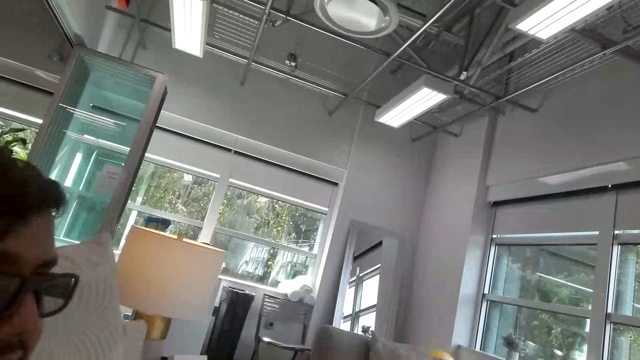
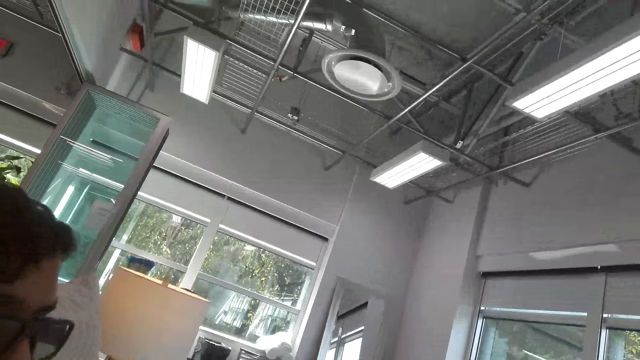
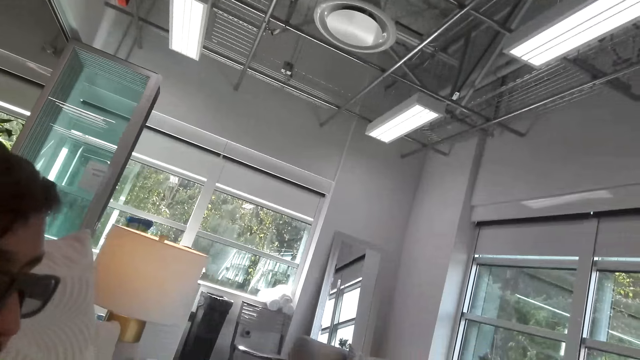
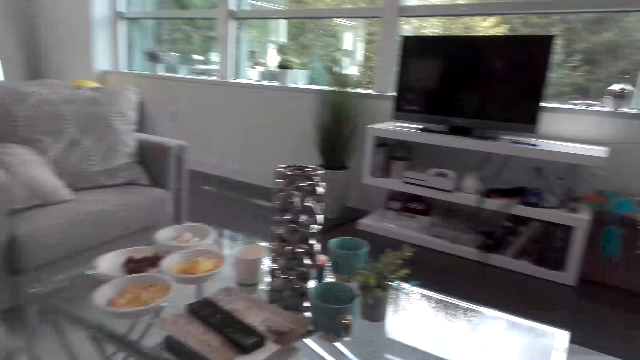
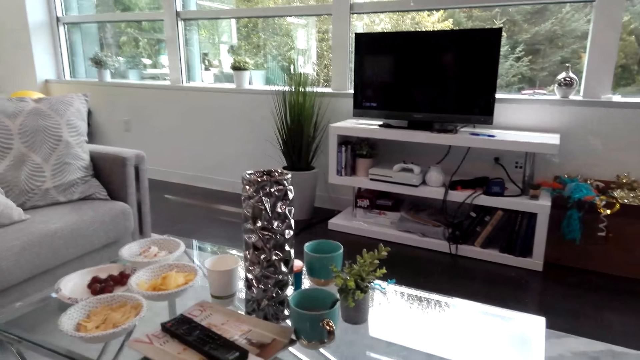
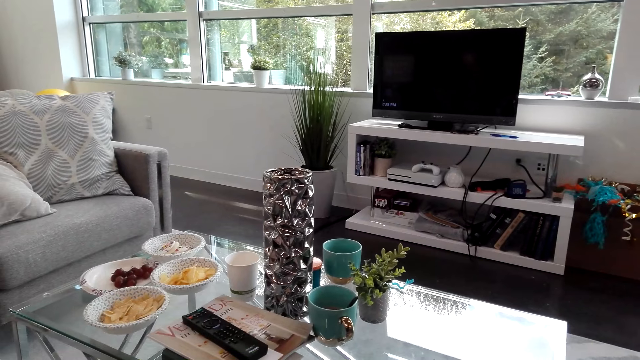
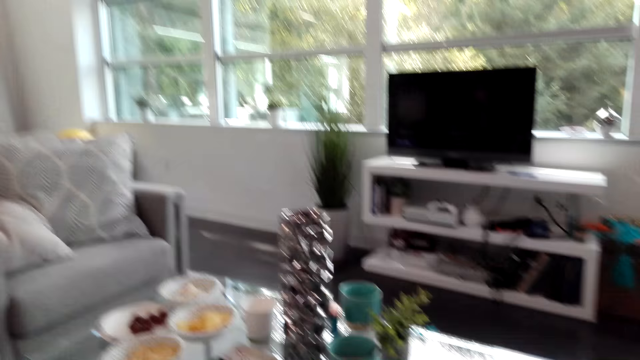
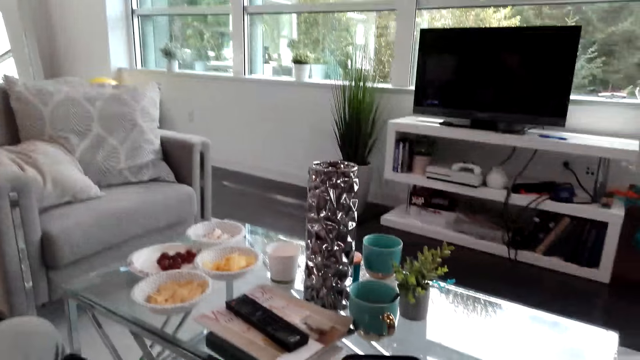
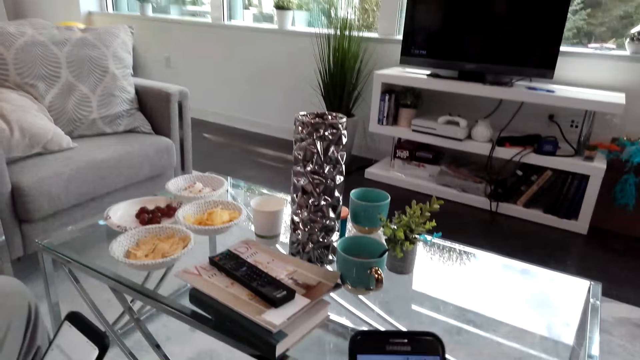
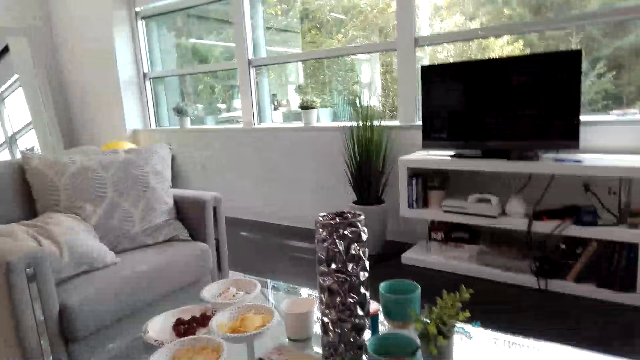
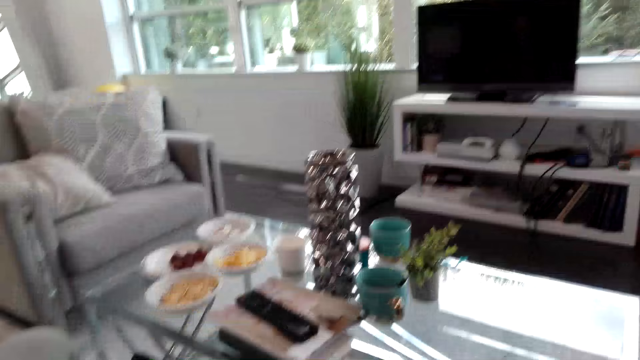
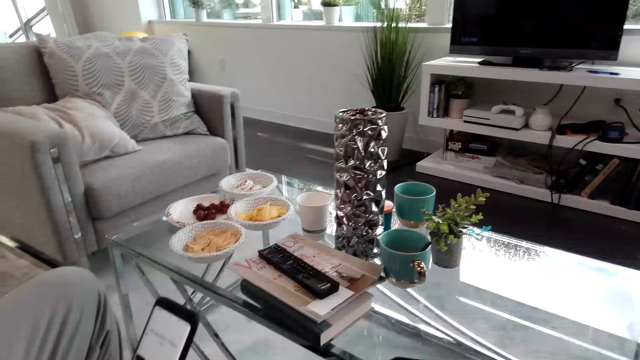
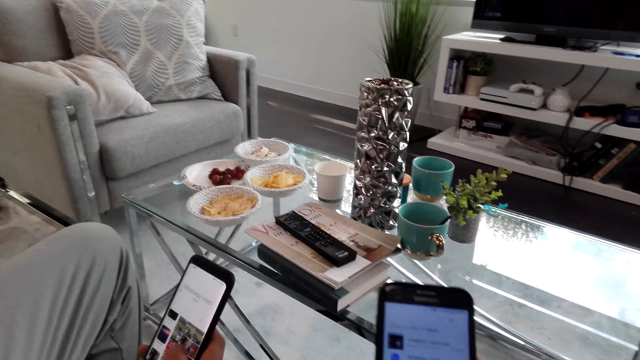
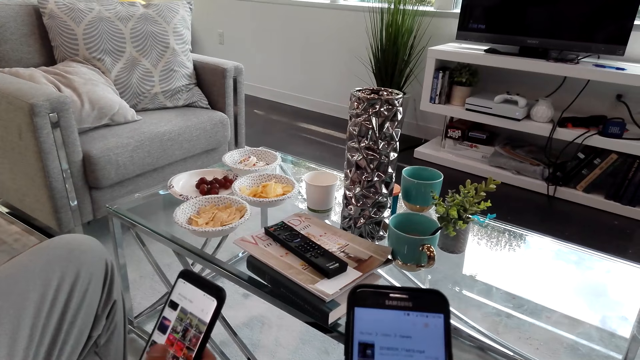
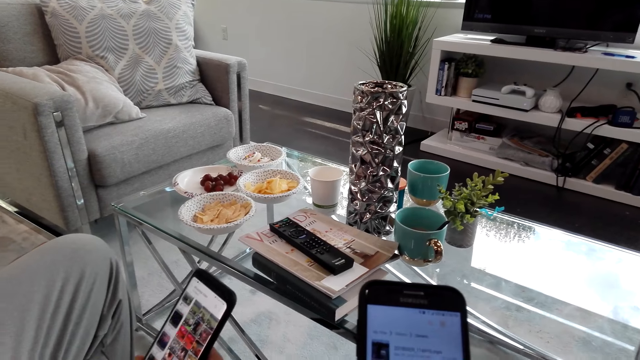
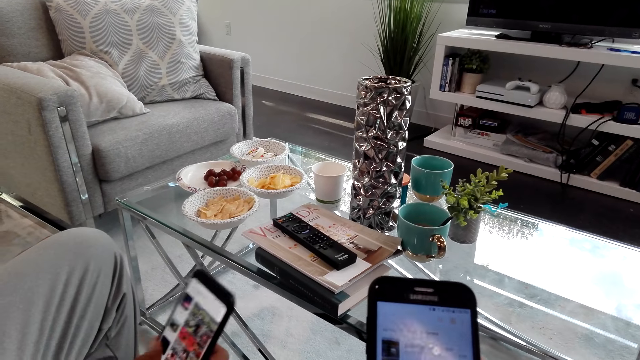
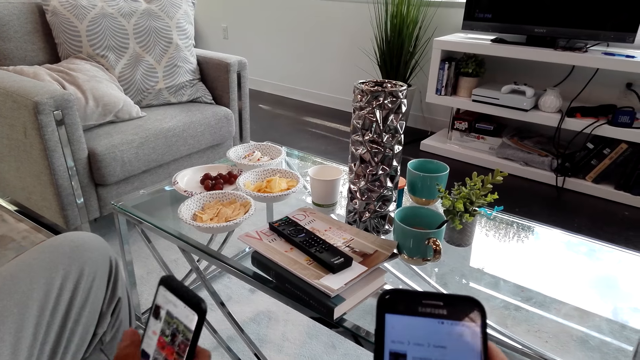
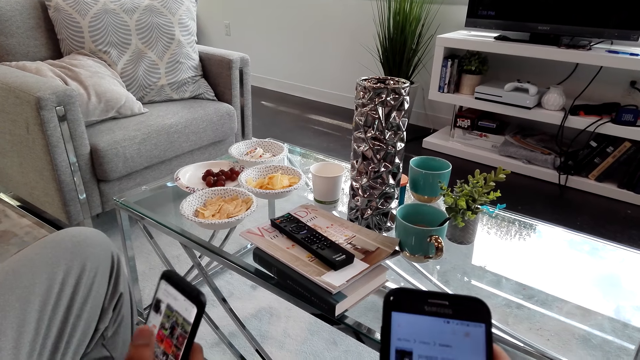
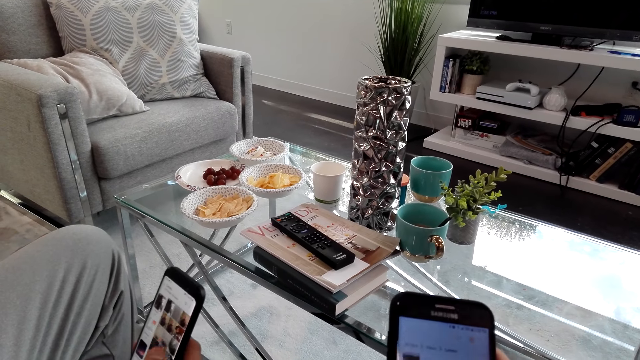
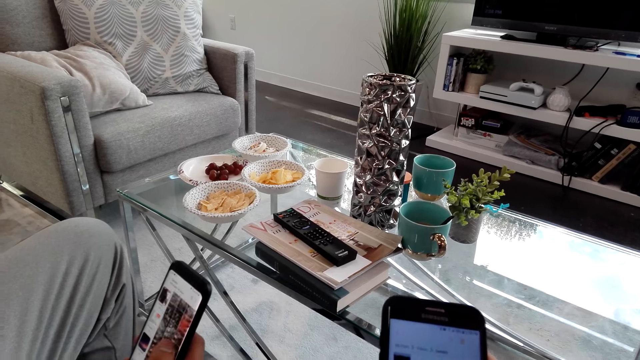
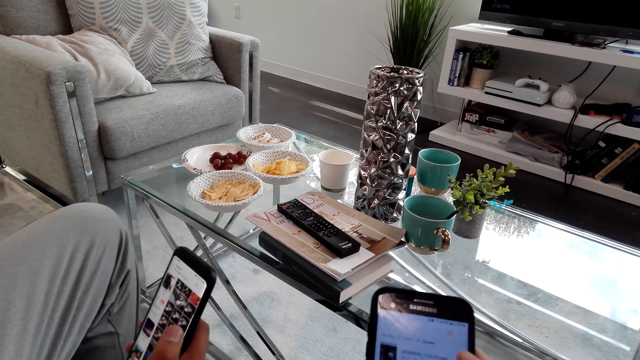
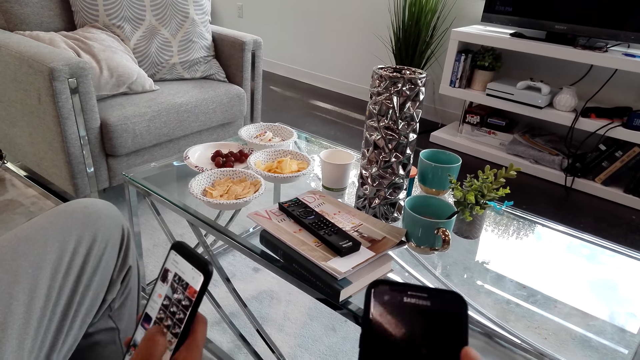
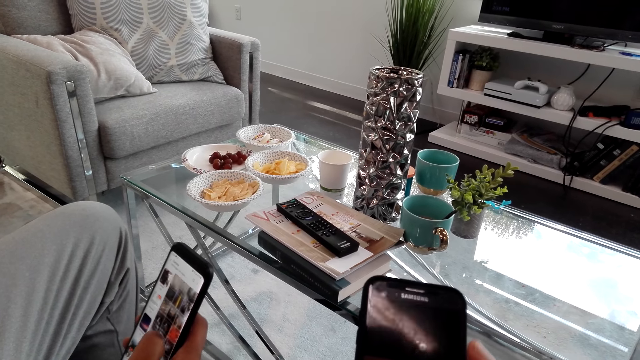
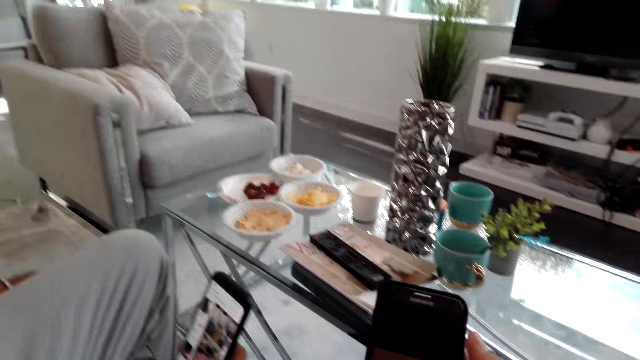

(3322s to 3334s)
A man and a lady scroll their phones.

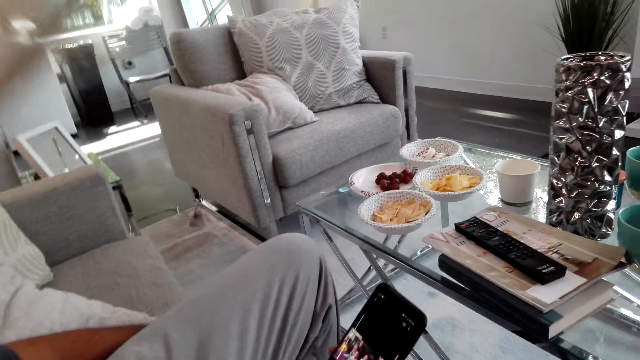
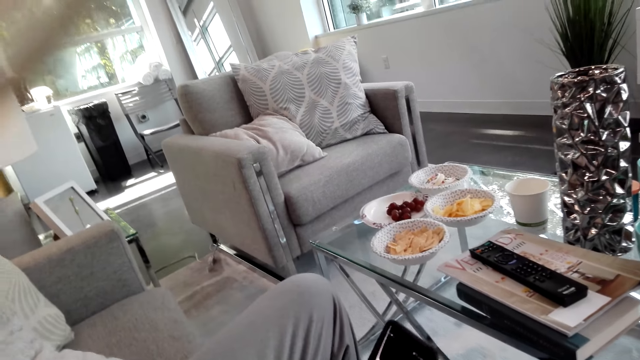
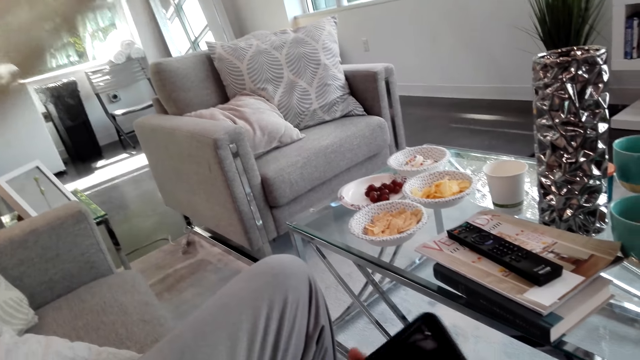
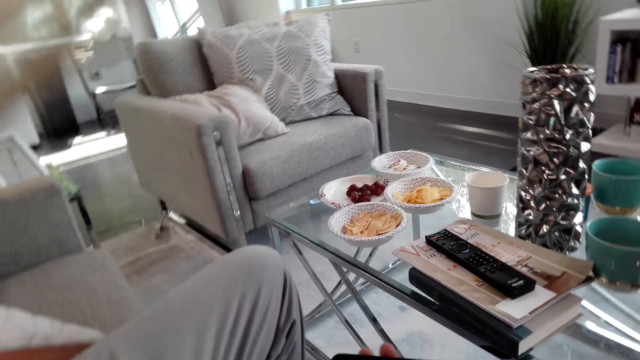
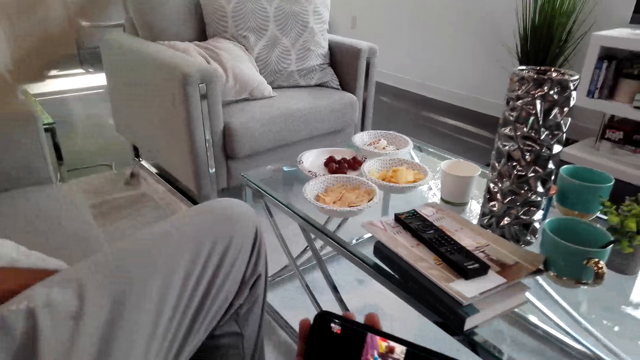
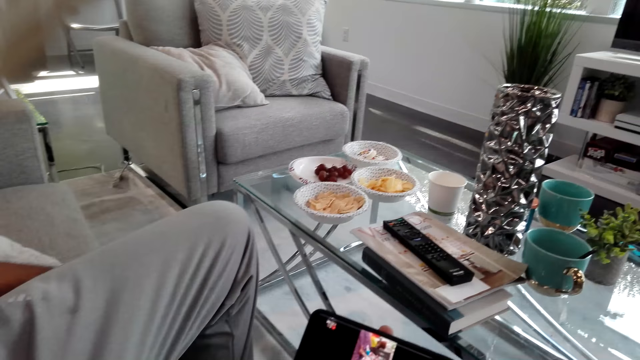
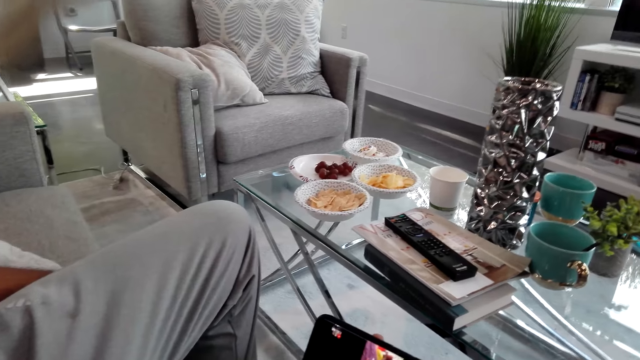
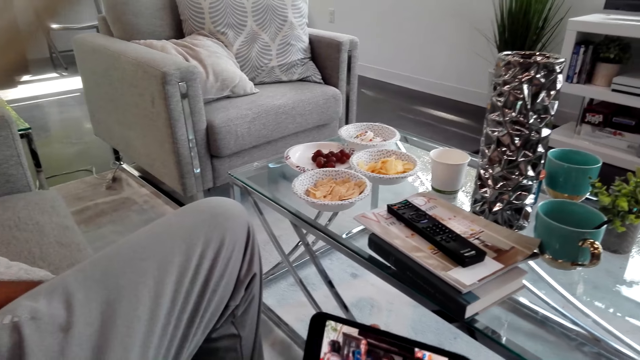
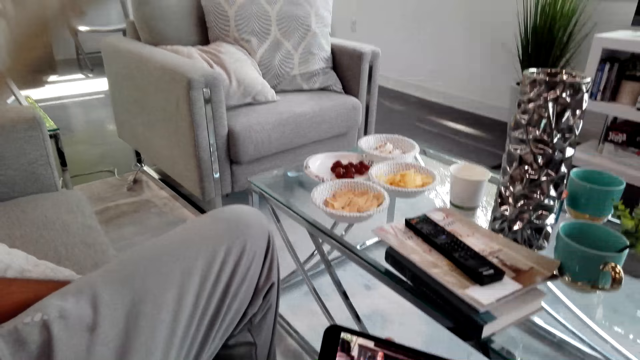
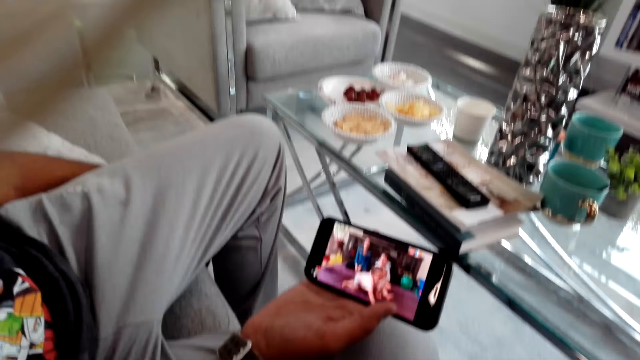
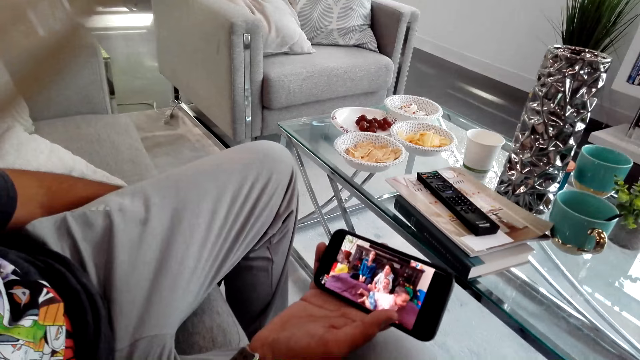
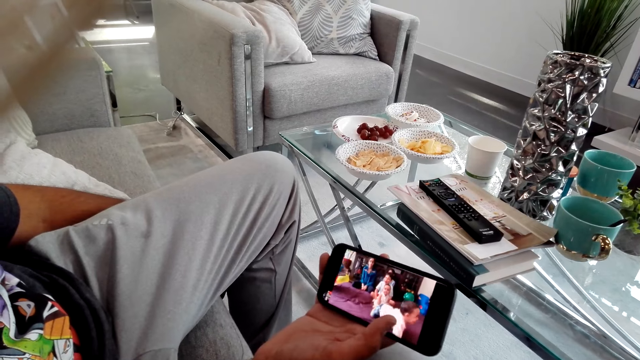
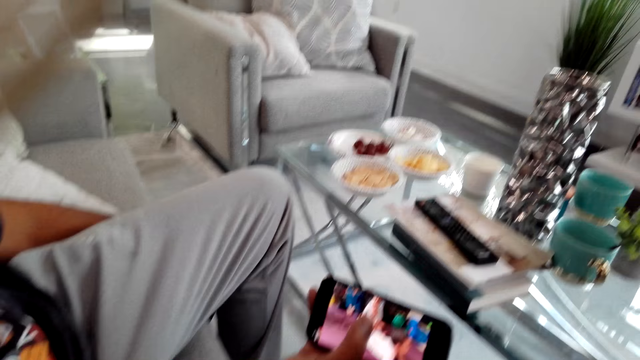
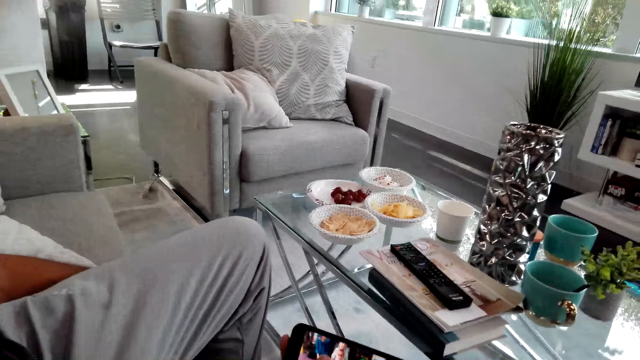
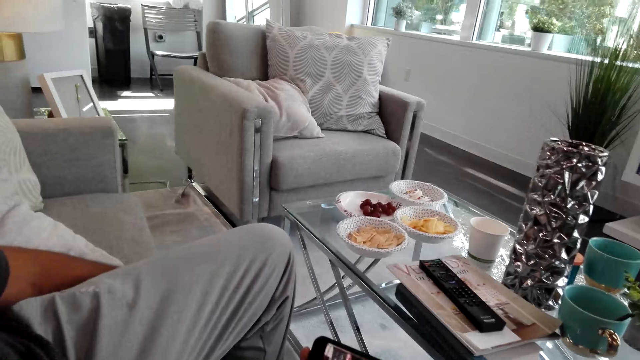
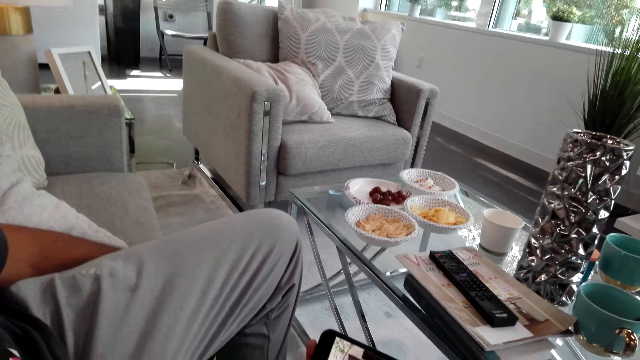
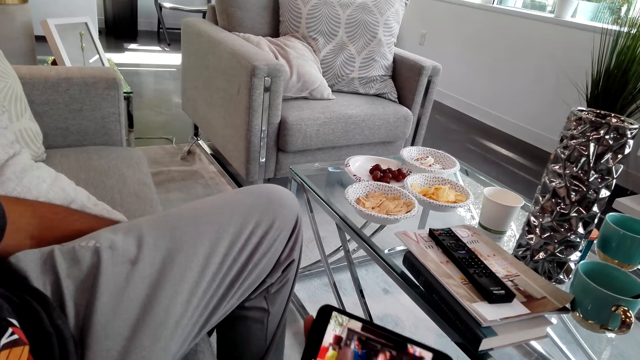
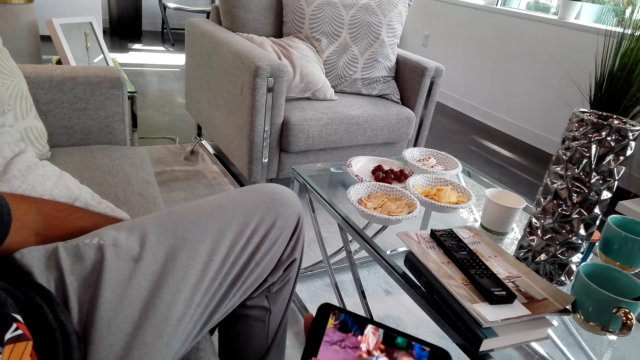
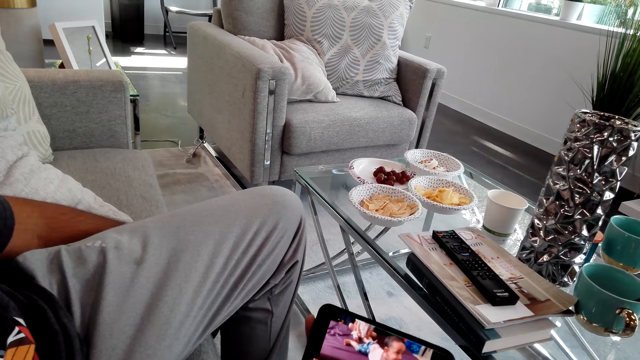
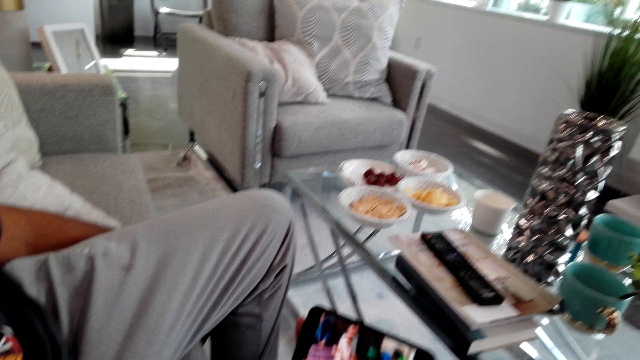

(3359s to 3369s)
A man tilts the phone. The man watches on his phone.
